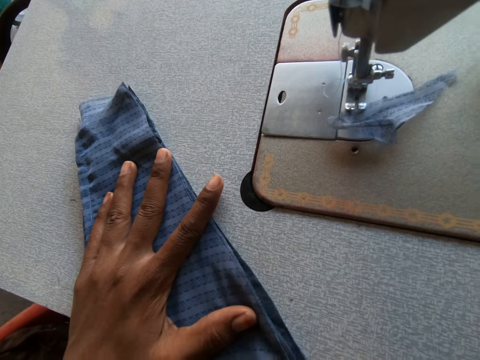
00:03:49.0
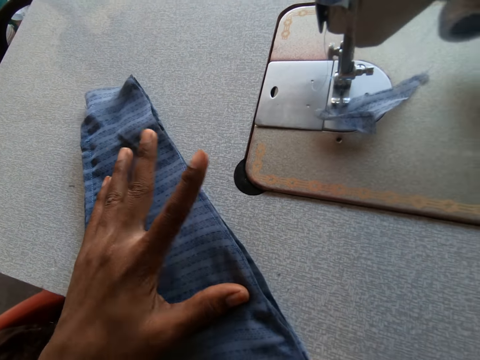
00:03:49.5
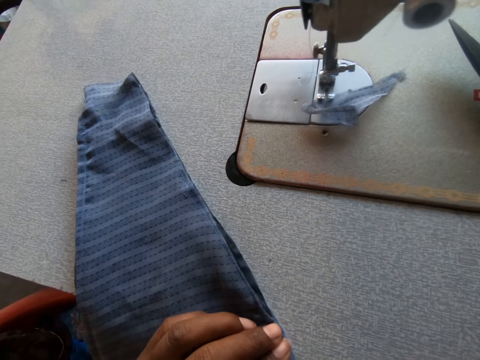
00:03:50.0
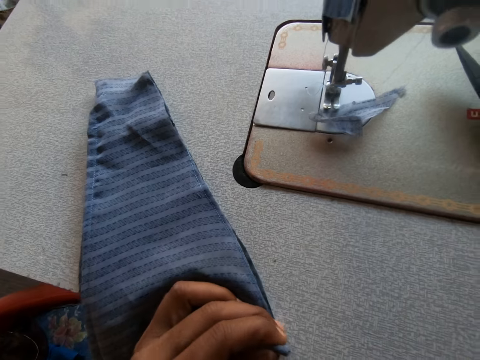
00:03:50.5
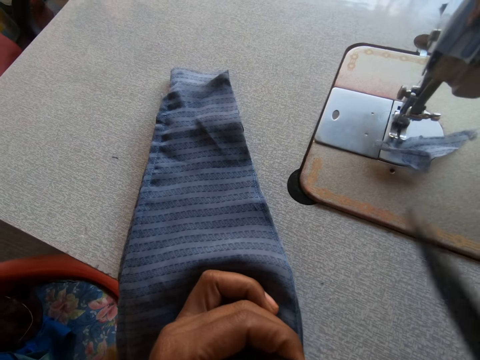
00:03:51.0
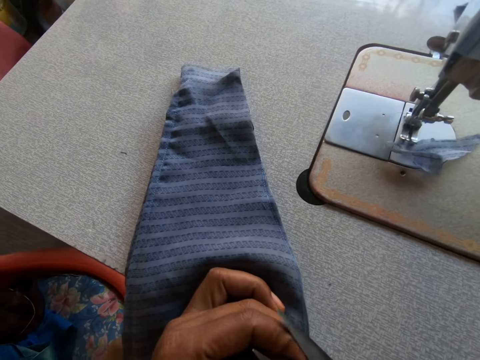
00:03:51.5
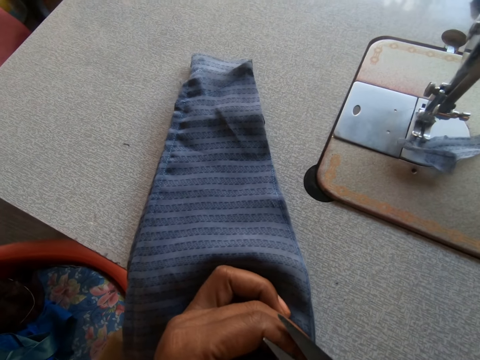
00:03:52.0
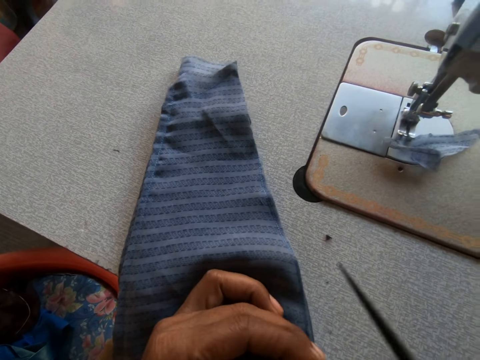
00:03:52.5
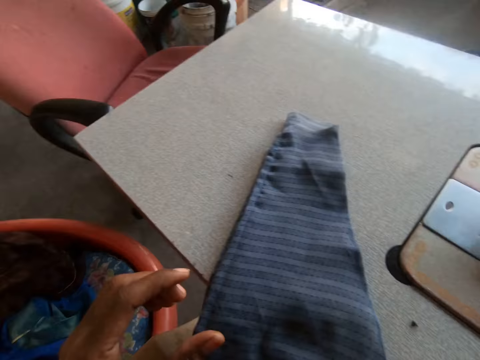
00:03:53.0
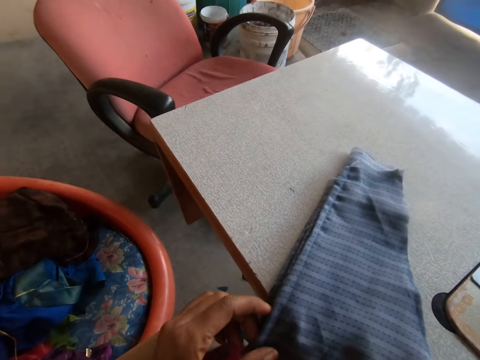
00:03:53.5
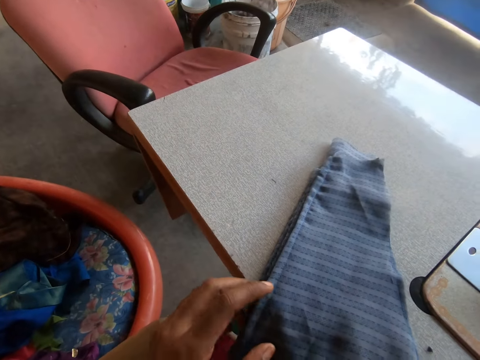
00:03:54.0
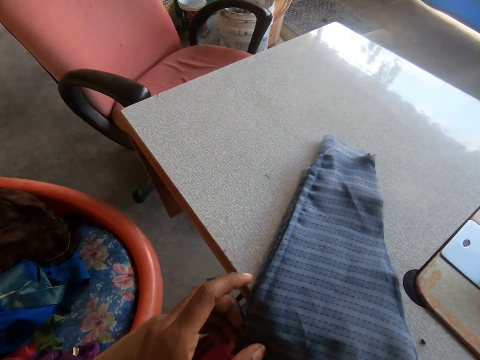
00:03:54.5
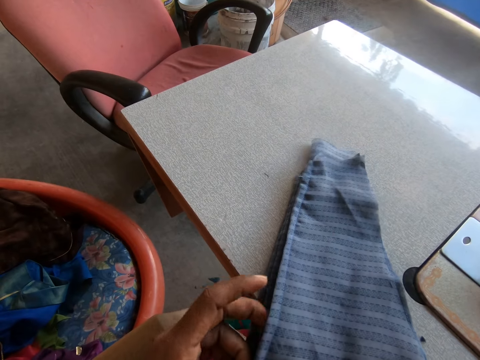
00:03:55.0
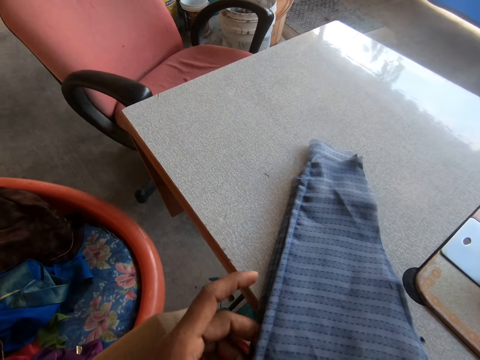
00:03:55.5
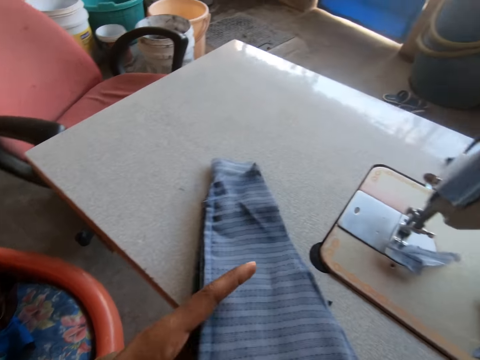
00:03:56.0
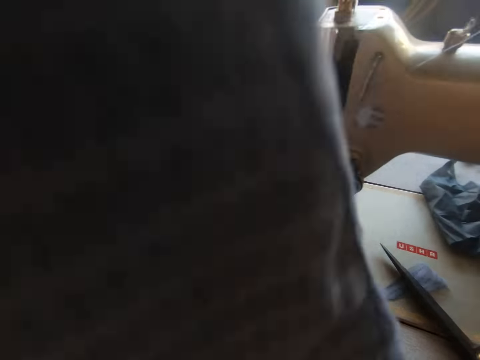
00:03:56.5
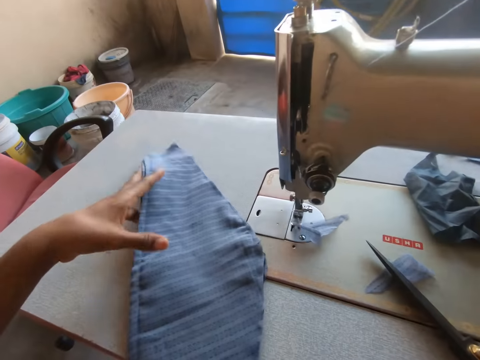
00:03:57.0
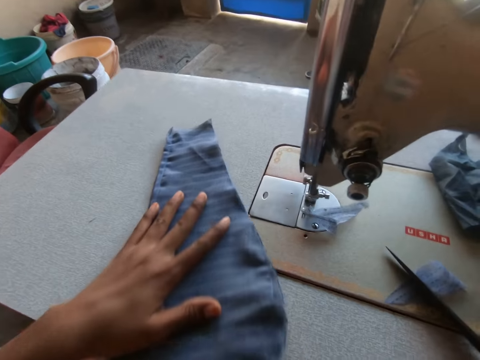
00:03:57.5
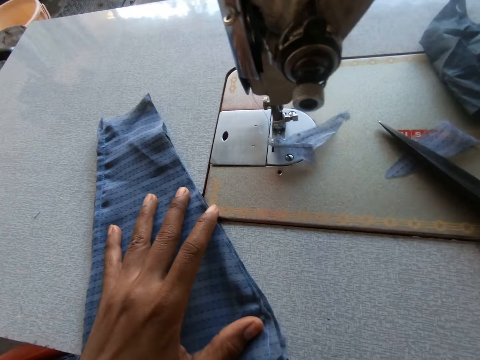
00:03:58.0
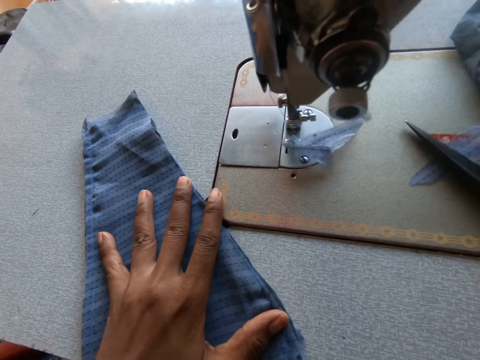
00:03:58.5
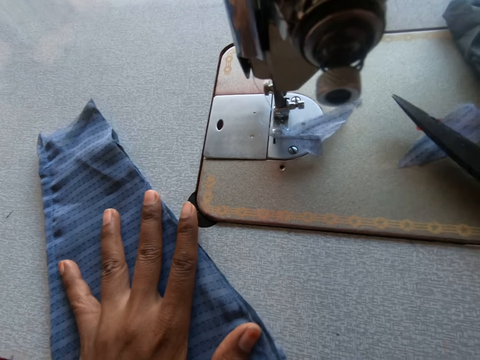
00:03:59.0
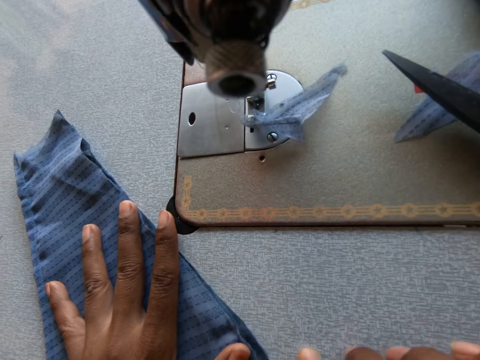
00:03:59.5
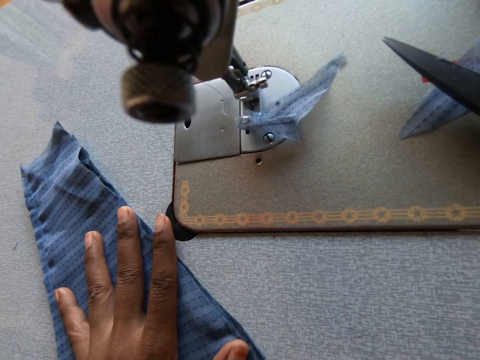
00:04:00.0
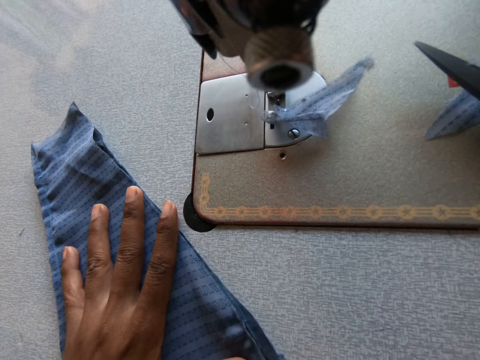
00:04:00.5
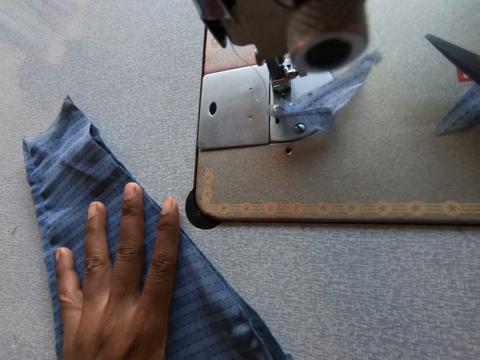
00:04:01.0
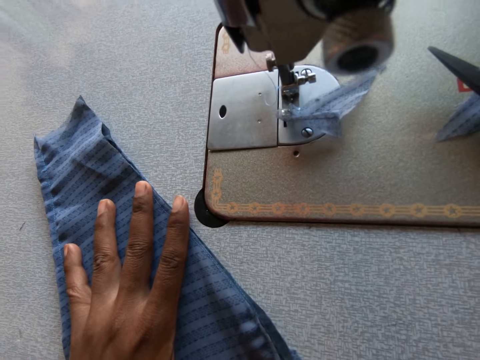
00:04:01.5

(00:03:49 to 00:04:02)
The camera wearer trims the edge of the cloth with a pair of scissors using her right hand. She arranges the cloths on the sewing machine with both hands. She unfolds the cloths, puts the cloths on the Singer table and pulls the cloths. She adjusts the cloths on the sewing machine with her left hand. She moves the scissors on the sewing machine. She cuts the edge of the cloths with the pair of scissors using her right hand.

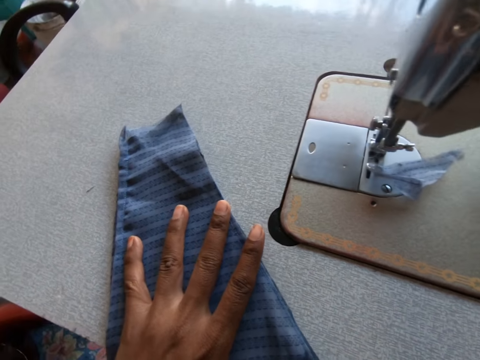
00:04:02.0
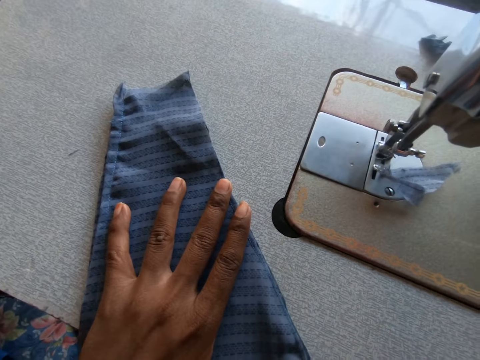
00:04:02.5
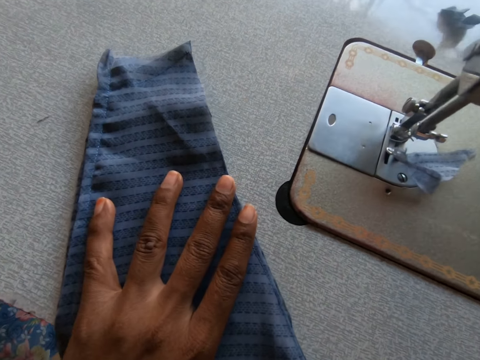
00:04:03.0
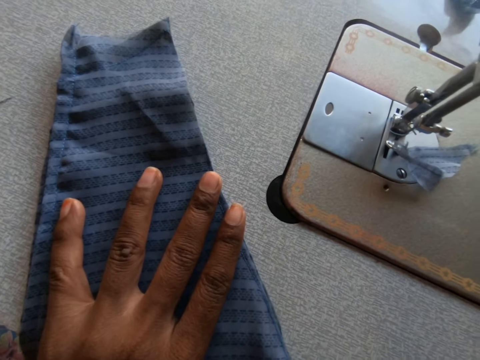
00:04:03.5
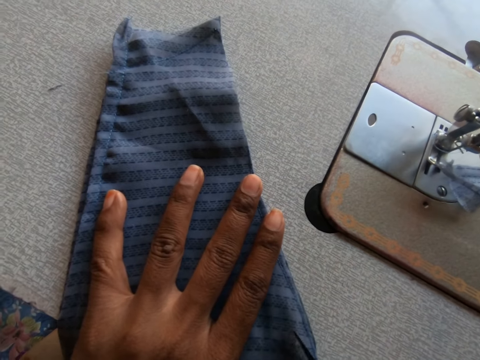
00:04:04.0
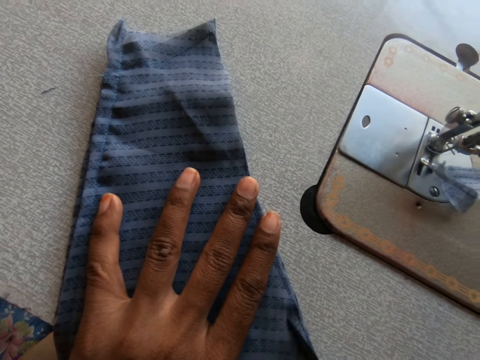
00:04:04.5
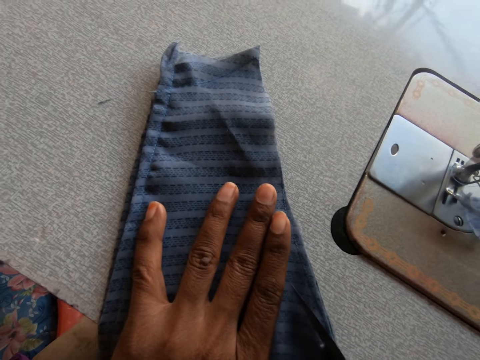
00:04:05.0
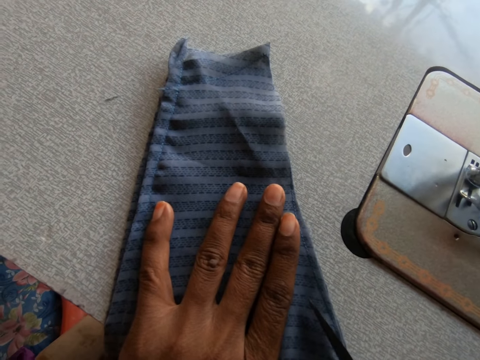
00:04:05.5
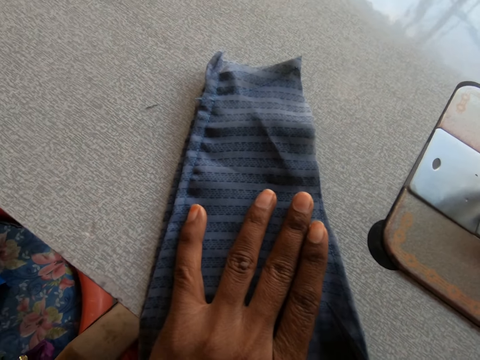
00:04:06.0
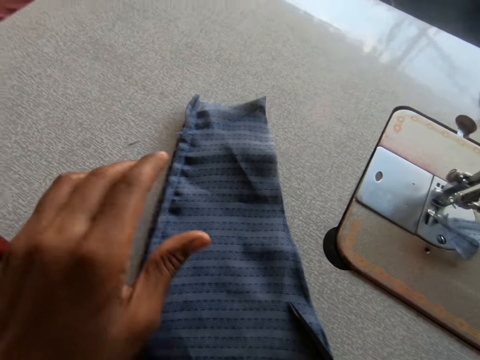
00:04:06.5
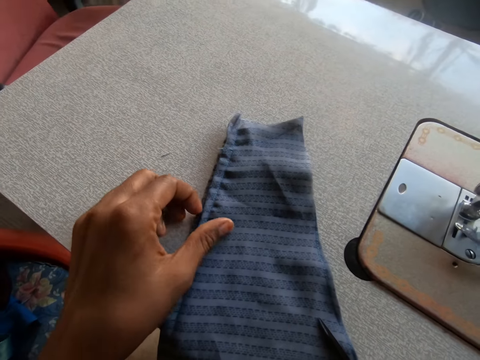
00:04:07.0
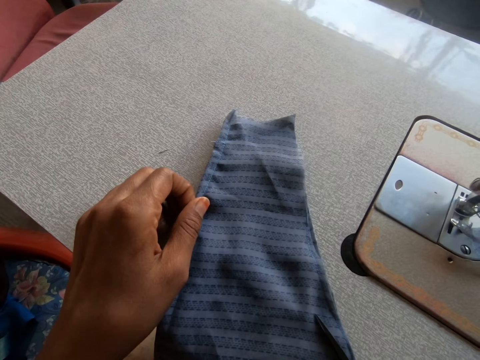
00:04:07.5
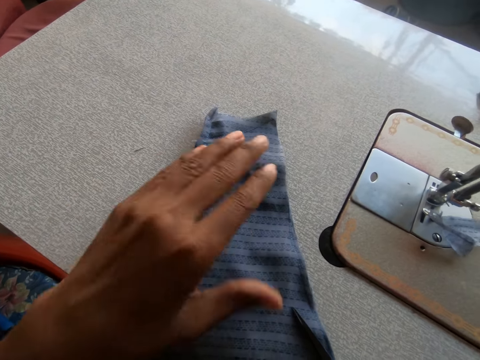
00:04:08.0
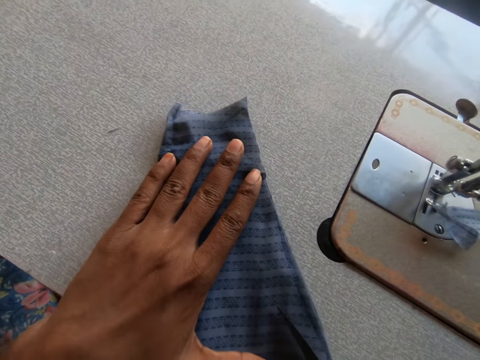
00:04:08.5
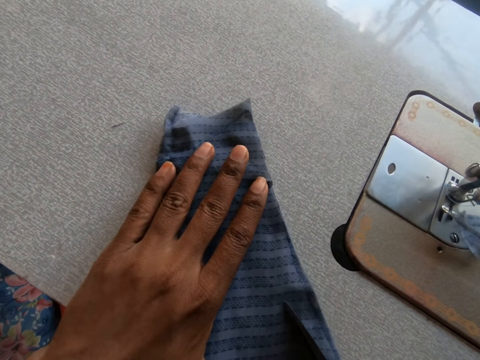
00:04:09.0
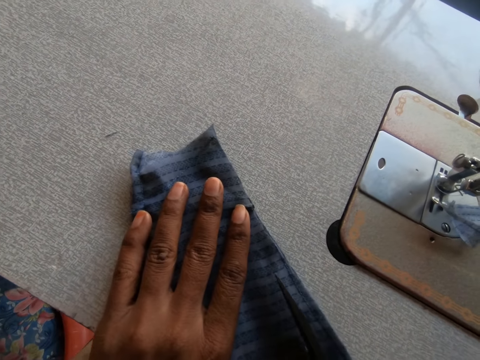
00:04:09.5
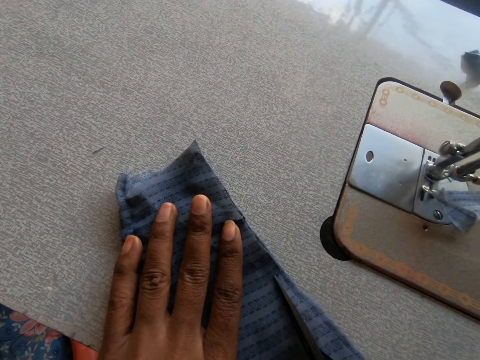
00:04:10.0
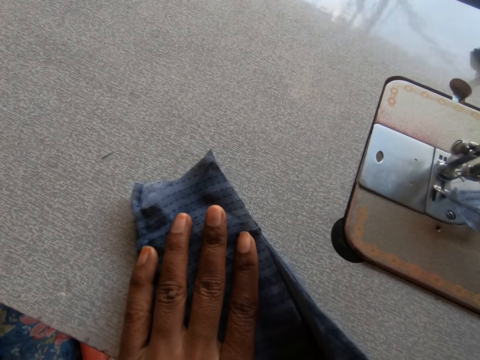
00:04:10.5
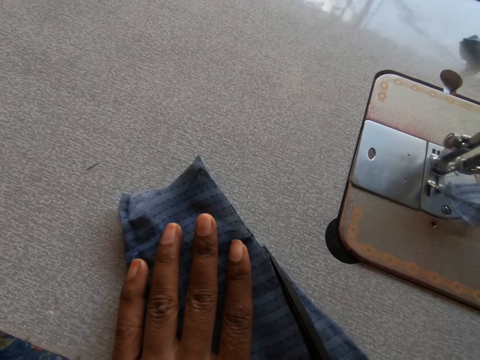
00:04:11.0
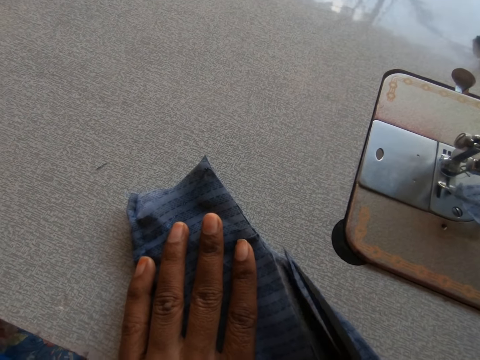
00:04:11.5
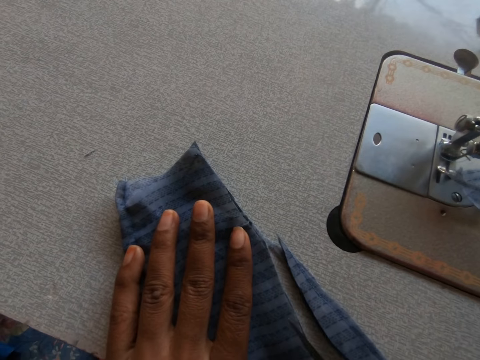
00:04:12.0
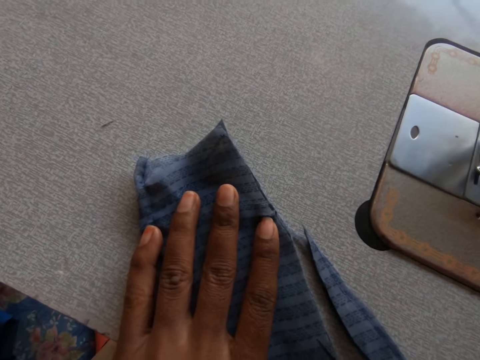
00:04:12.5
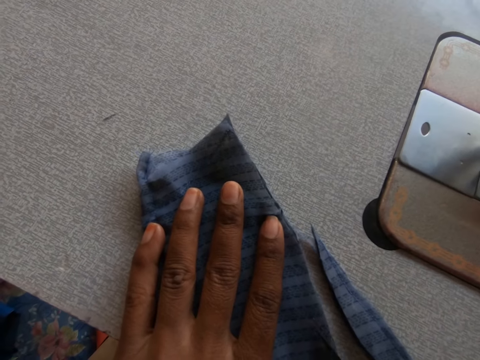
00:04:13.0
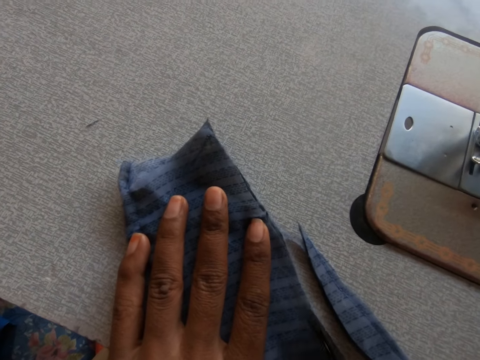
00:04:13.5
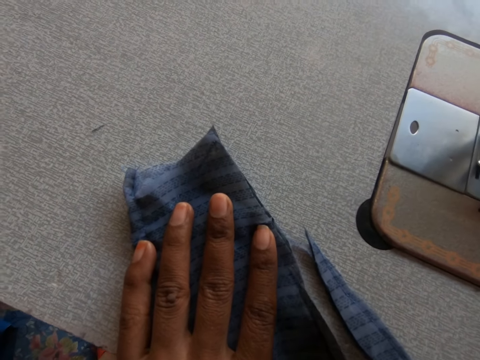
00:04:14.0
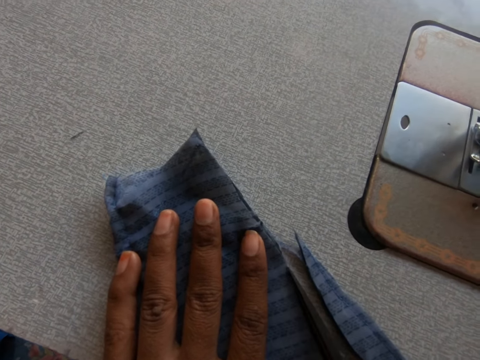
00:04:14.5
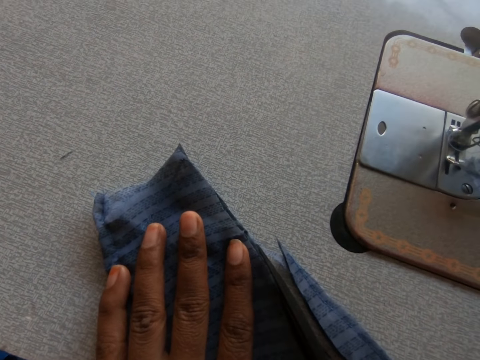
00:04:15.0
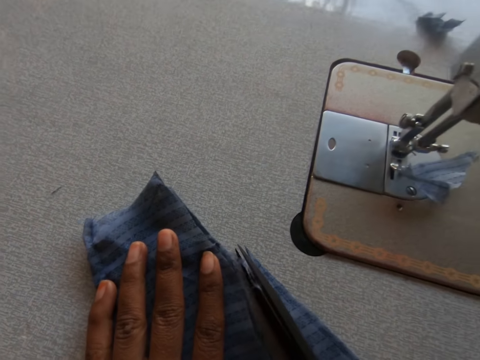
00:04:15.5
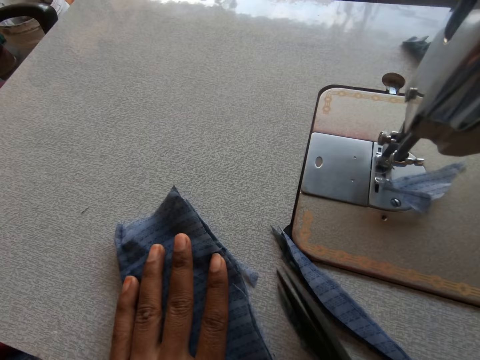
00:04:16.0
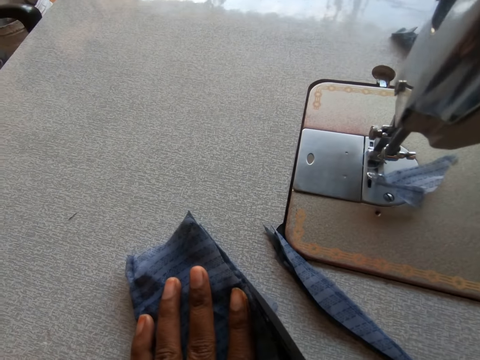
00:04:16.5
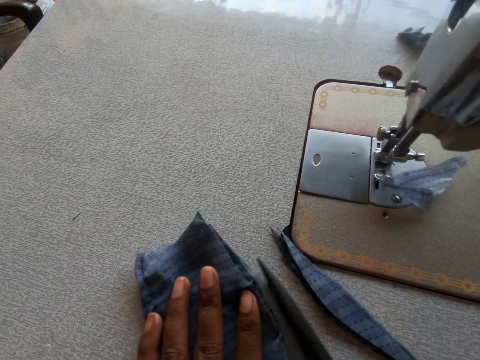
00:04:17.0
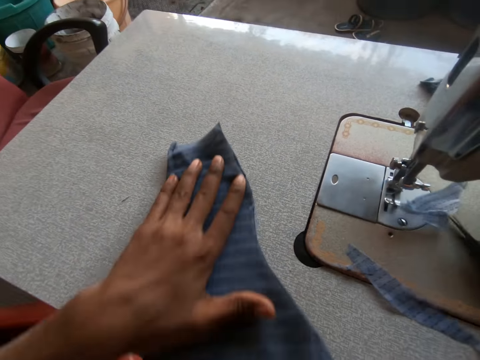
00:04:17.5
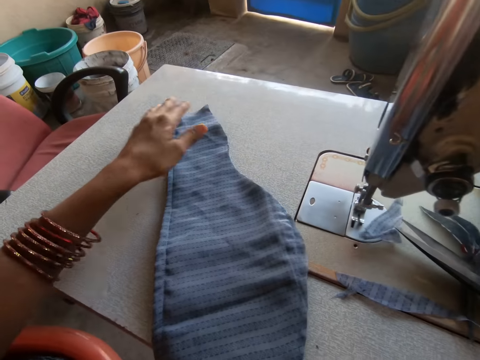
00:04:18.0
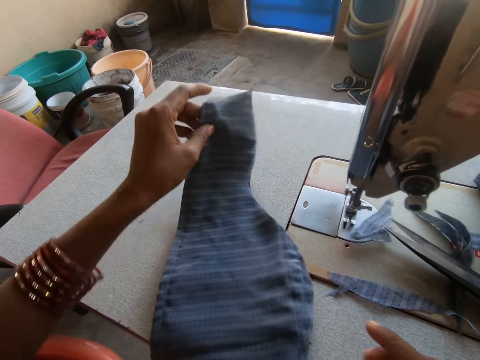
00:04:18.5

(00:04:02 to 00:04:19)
The camera wearer cuts the cloths with the scissors. She adjusts the cloths on the sewing machine with her left hand. She cuts the edge of the cloths with the pair of scissors using her right hand. She pushes the pieces of cloths with the scissors and cuts the cloths with the scissors. She places the pair of scissors in her right hand on the table. She pushes the pieces of cloths with the scissors, pushes the cloths on the Singer table and folds the cloths.
